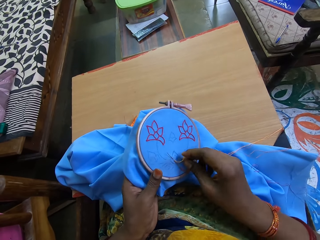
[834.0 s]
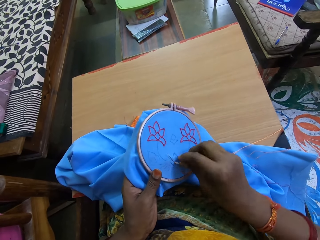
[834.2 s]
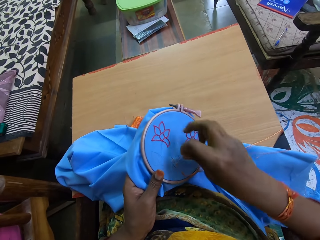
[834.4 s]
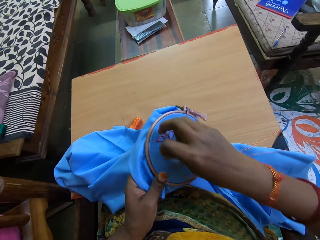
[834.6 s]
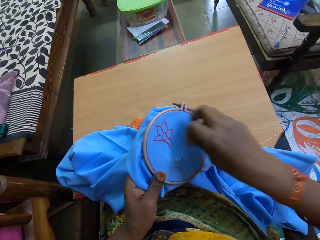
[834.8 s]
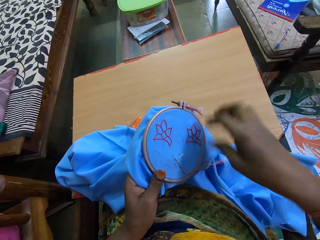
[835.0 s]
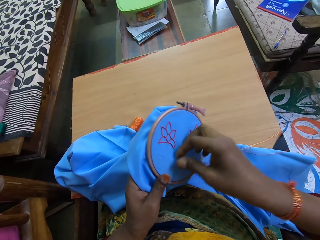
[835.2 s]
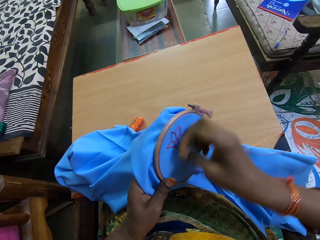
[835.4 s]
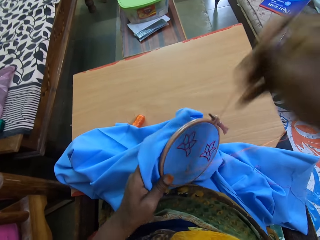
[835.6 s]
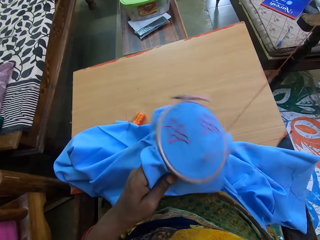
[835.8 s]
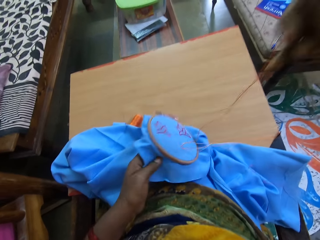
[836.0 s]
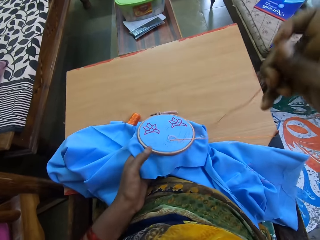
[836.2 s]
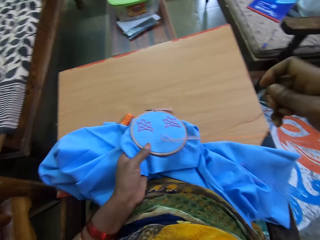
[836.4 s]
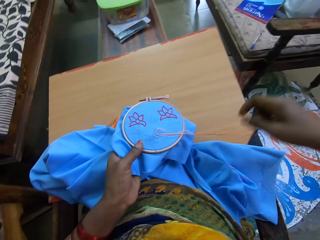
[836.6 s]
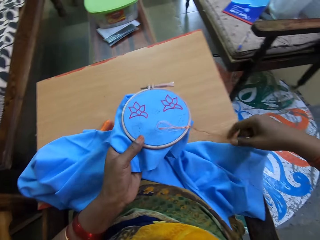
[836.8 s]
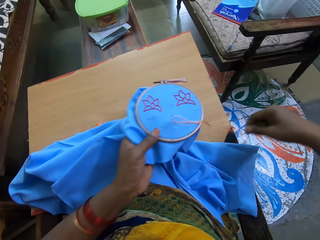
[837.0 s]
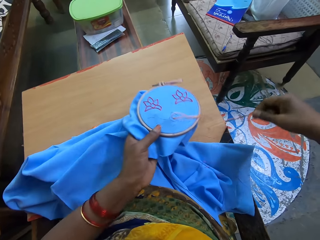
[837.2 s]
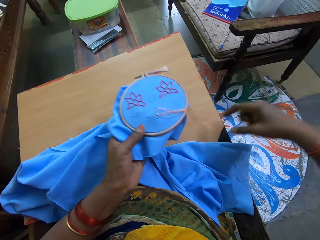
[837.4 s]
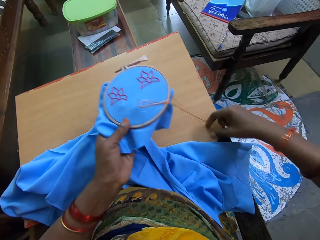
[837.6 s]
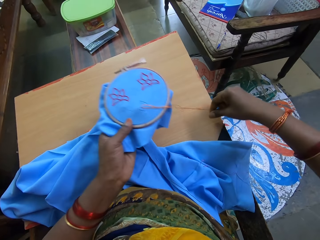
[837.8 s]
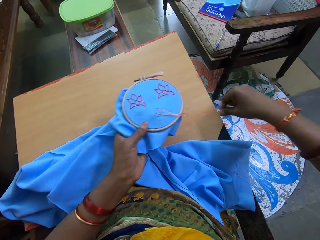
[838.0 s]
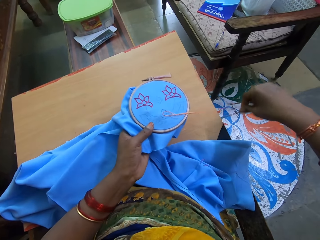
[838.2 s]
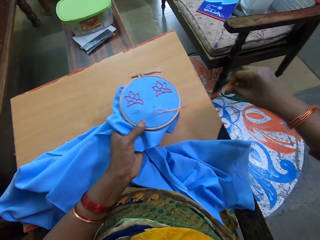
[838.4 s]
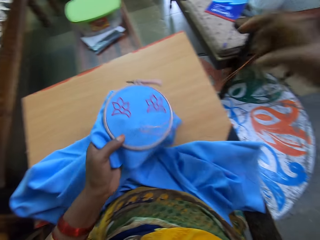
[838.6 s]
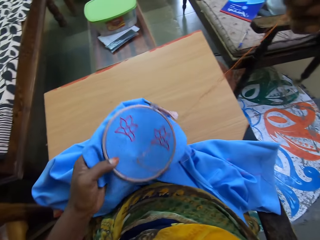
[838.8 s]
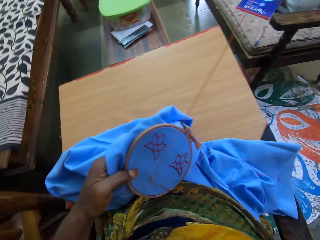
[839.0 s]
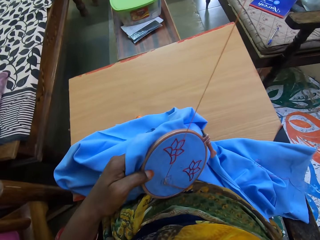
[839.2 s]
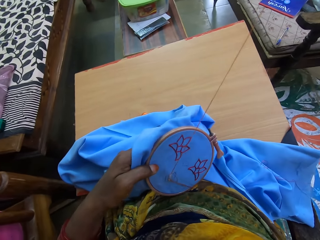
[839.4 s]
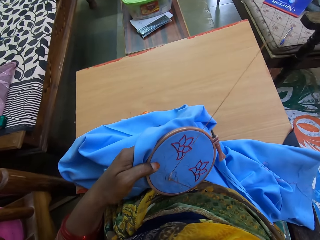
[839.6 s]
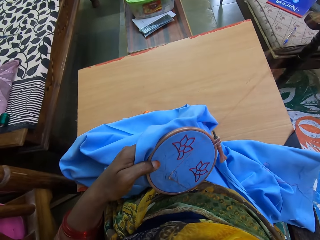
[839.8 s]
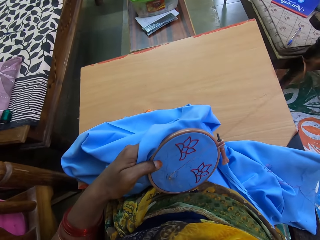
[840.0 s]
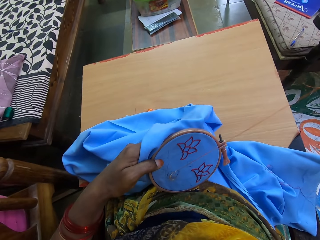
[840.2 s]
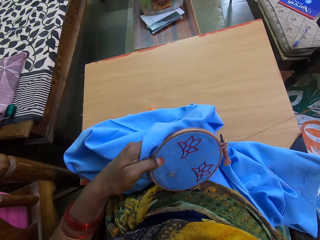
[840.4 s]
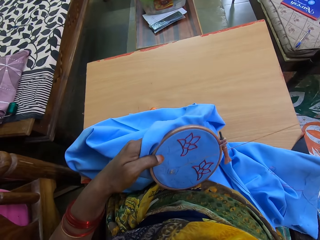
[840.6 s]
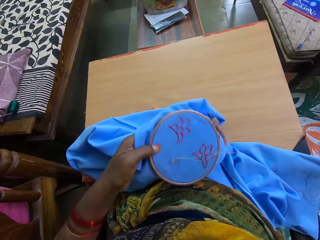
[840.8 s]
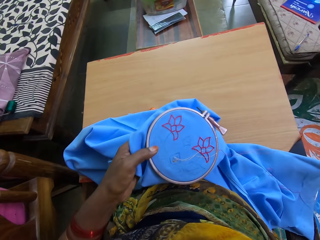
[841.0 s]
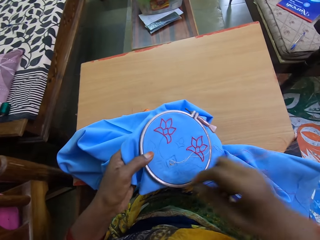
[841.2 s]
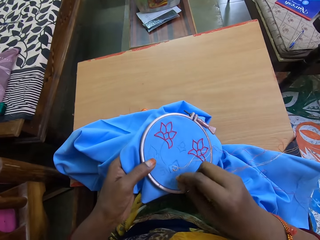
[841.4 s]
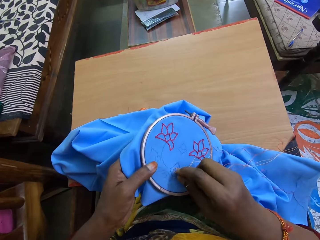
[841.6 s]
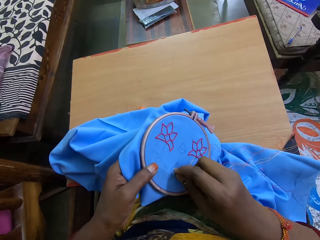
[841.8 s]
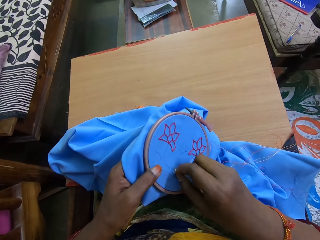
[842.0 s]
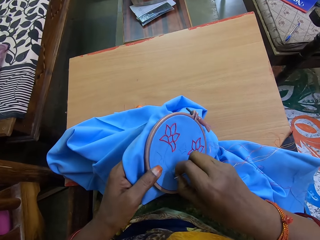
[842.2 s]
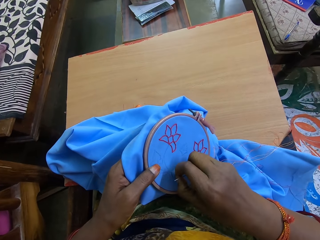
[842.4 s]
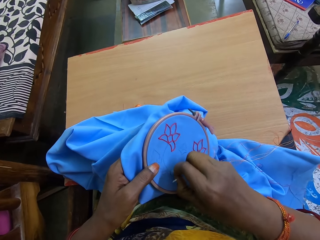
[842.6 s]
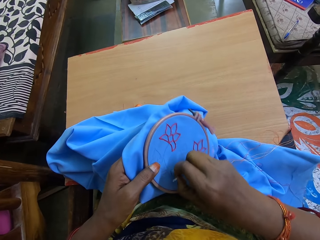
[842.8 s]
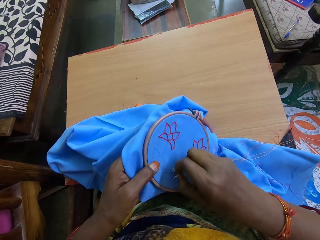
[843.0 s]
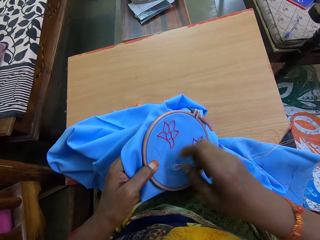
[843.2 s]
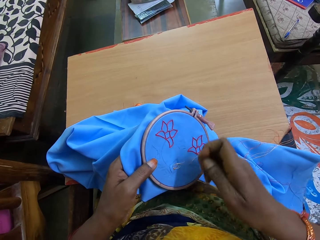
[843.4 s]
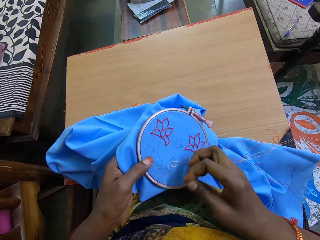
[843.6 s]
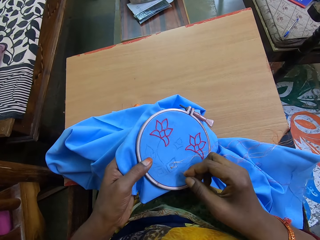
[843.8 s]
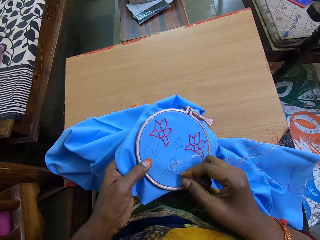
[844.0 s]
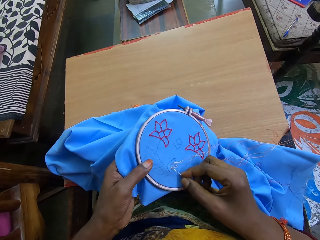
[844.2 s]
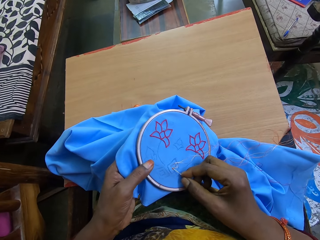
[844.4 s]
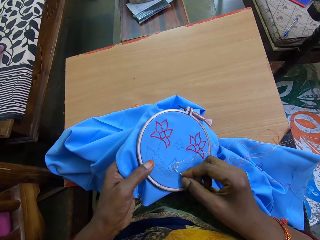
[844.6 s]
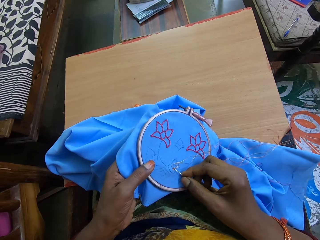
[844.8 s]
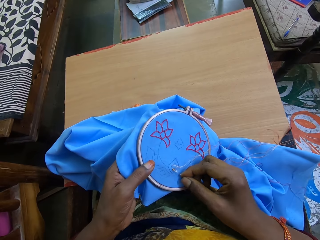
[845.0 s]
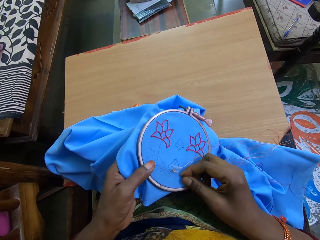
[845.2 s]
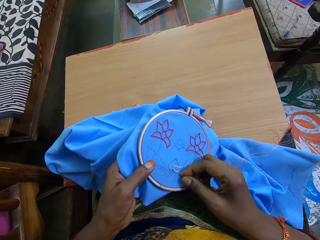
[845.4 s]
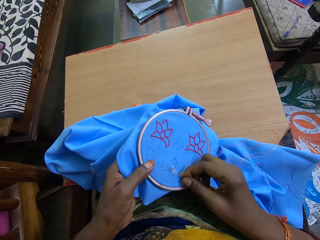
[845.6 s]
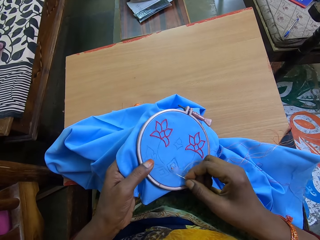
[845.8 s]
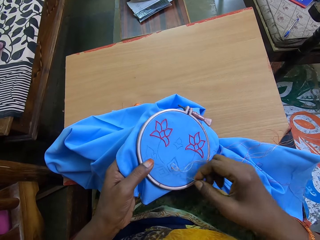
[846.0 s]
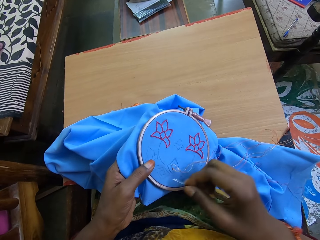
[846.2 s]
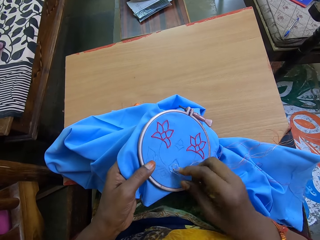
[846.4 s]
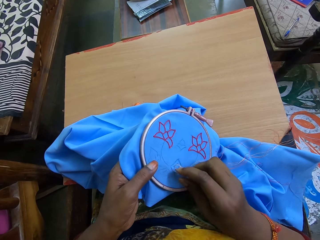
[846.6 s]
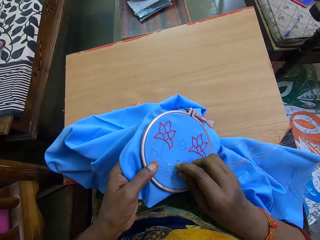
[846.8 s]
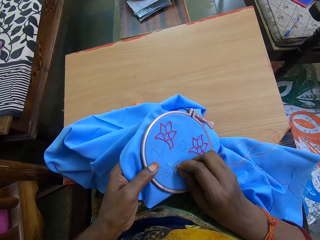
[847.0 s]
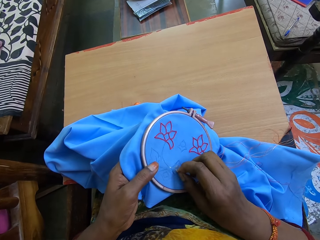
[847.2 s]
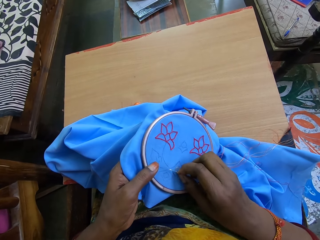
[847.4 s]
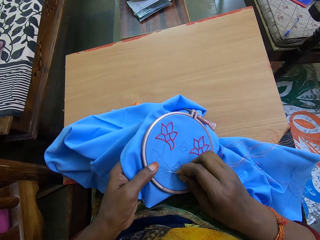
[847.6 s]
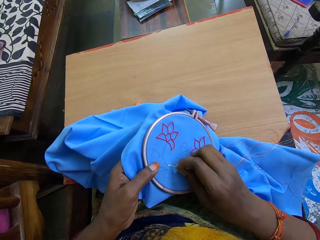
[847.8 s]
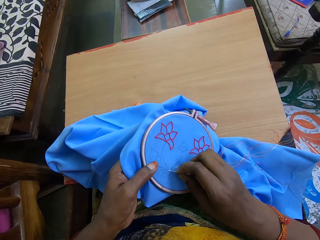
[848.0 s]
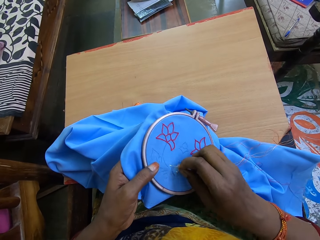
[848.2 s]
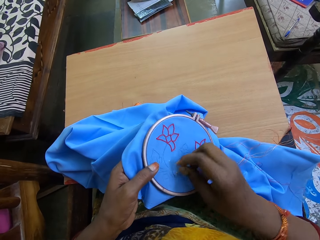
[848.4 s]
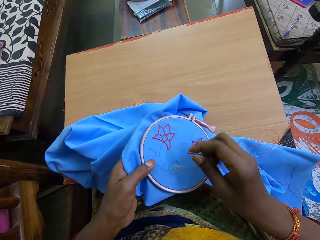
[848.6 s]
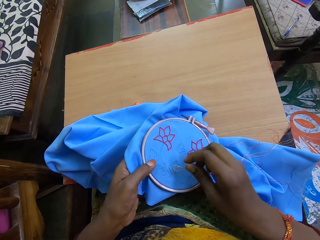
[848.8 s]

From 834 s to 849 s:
The camera wearer pulls the needle from the seed bead embroidery. She adjusts the stitches on the blue cloth in the embroidery hoop in her left hand with her right hand. She tightens the thread on the seed bead embroidery. She loosens the stitches on the blue cloth in the embroidery hoop in her left hand with the needle in her right hand. She adjusts the stitches on the blue cloth in the embroidery hoop in her left hand with her right hand.

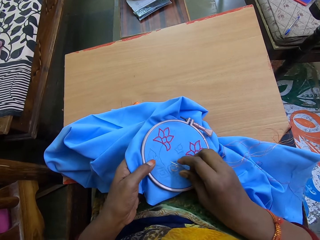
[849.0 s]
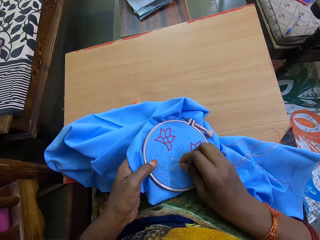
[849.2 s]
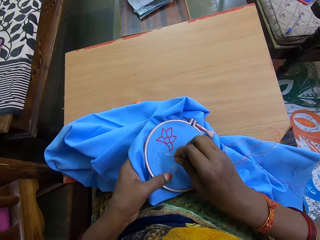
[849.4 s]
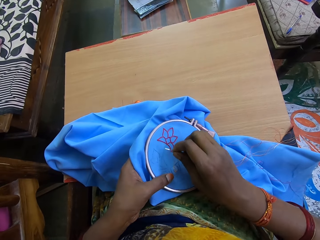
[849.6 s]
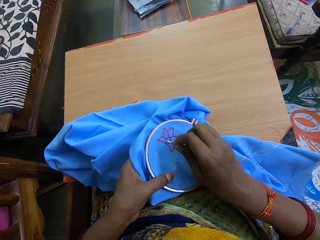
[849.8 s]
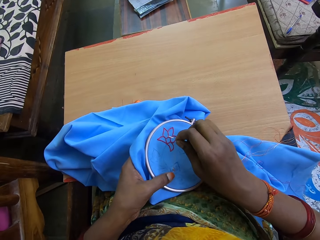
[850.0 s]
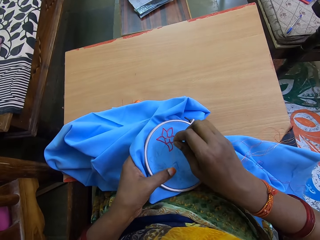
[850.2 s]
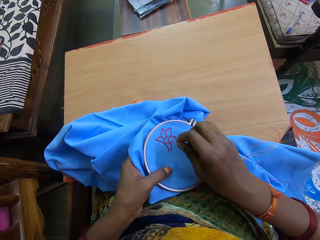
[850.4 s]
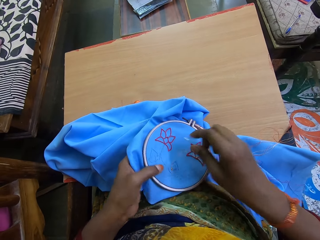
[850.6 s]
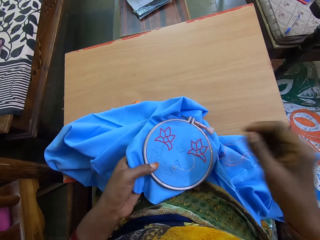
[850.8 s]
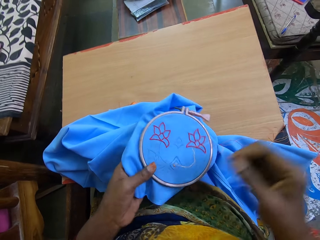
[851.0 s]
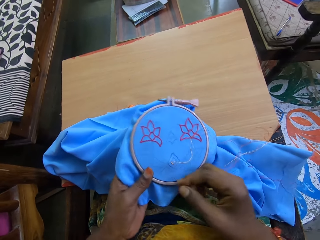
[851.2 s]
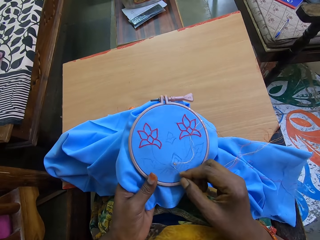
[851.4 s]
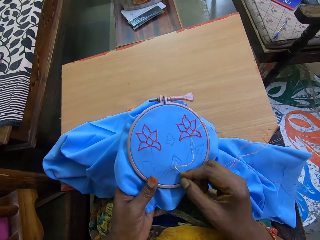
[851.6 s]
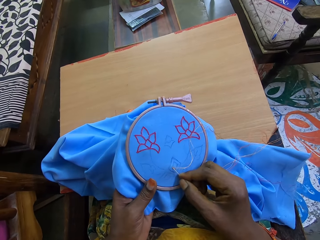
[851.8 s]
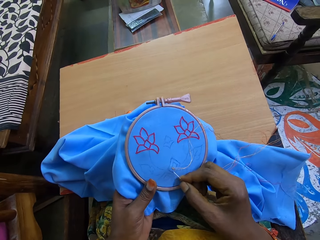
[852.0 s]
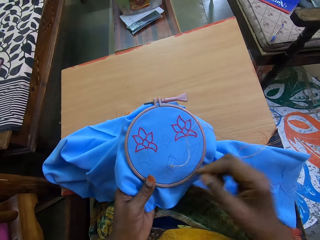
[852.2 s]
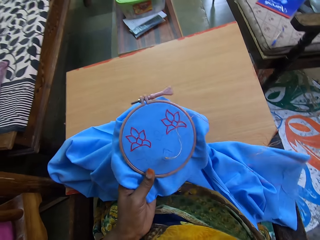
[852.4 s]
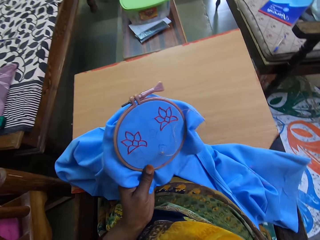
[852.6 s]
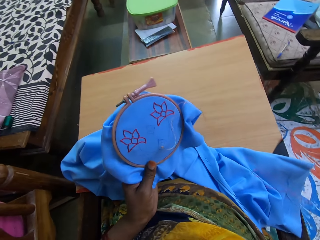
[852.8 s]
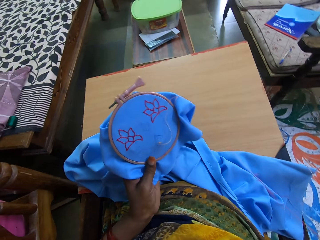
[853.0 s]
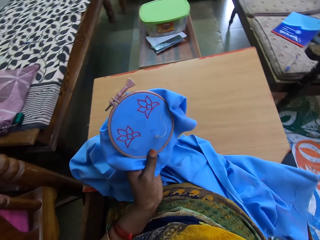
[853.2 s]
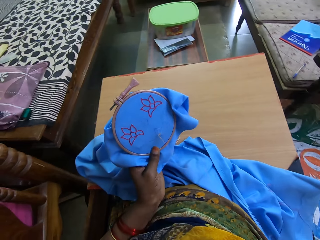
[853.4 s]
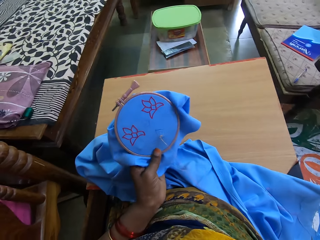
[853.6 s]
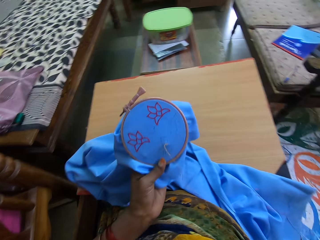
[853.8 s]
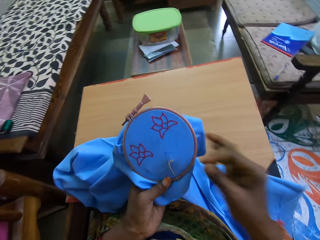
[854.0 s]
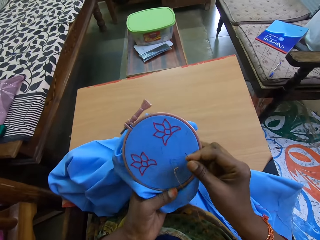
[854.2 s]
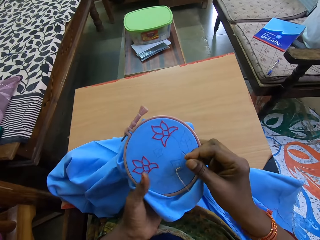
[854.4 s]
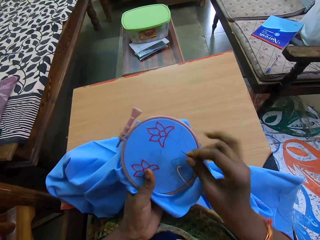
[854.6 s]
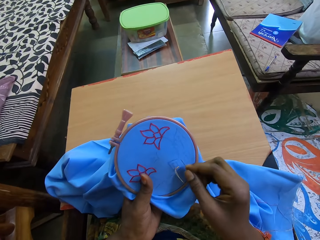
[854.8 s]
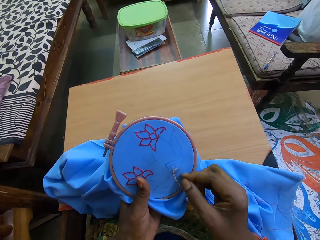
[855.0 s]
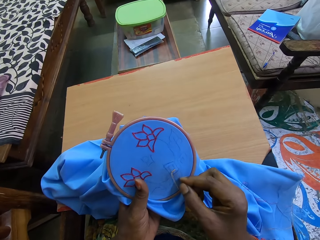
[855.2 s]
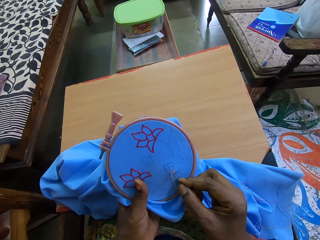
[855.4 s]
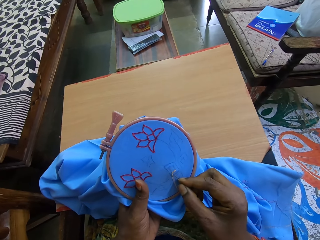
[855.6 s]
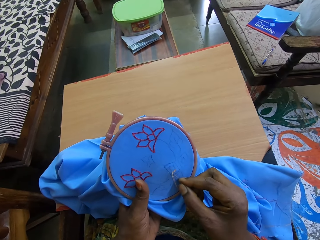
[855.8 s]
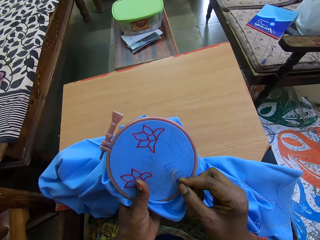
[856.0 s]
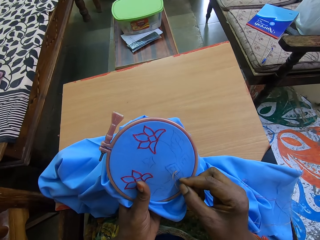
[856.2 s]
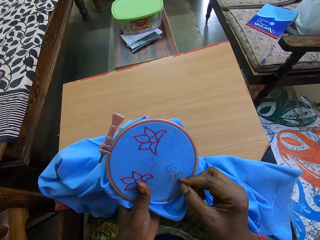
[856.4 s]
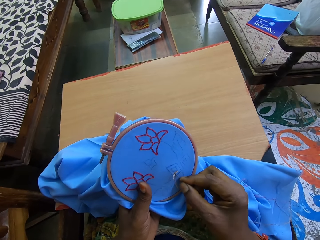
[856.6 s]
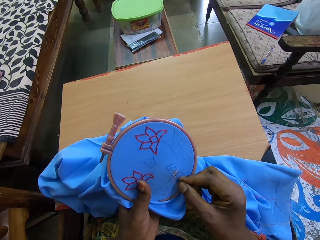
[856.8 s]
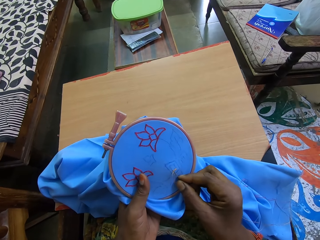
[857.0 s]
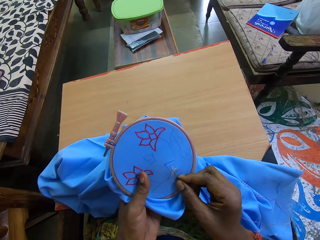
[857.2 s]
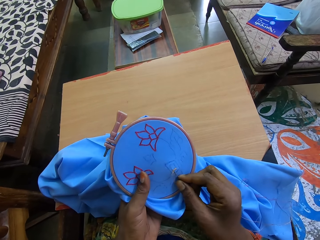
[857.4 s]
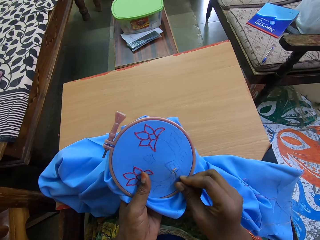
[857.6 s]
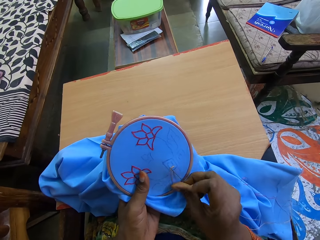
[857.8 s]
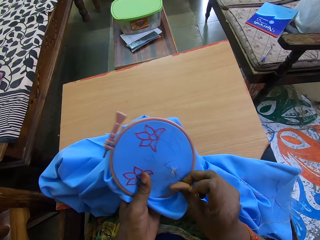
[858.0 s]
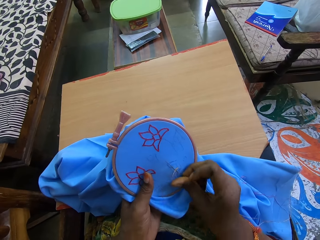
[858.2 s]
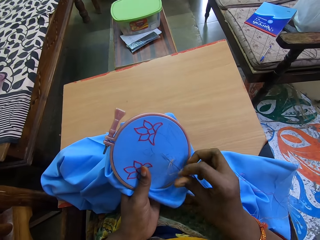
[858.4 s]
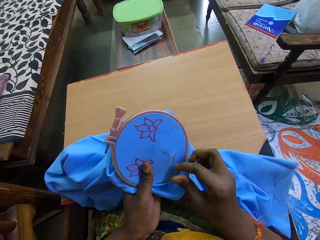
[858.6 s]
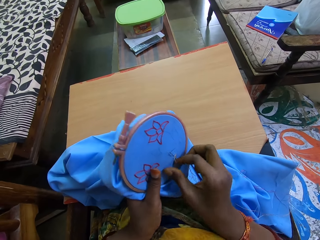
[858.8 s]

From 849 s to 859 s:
The camera wearer pulls a thread from the seed bead embroidery. She stitches the blue cloth in the embroidery hoop in her left hand with the needle and thread in her right hand.
